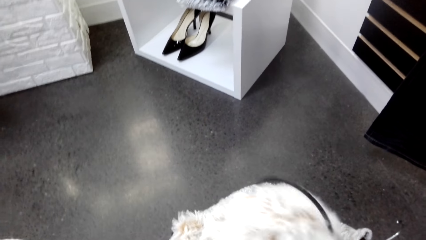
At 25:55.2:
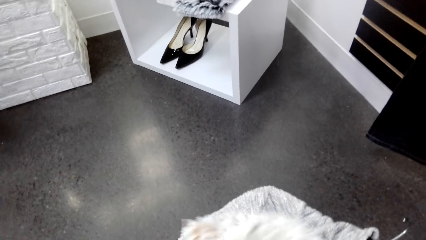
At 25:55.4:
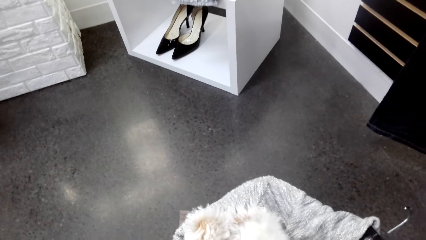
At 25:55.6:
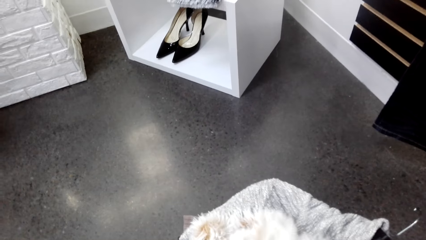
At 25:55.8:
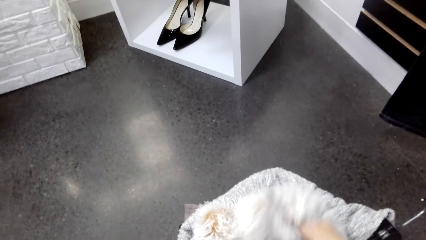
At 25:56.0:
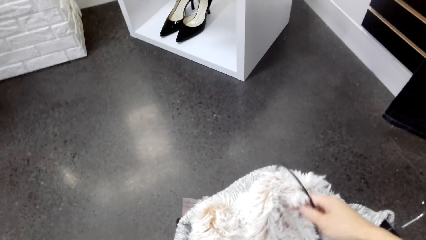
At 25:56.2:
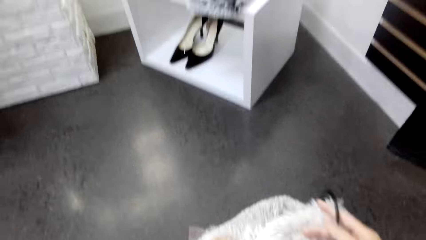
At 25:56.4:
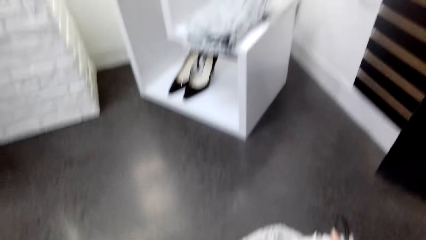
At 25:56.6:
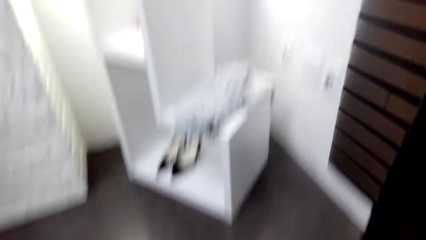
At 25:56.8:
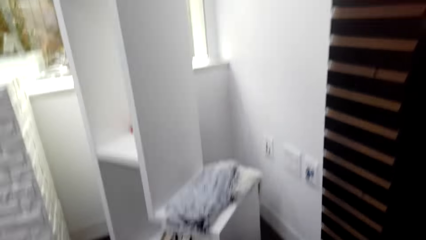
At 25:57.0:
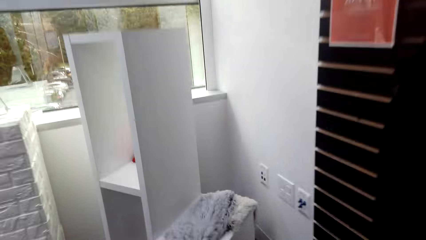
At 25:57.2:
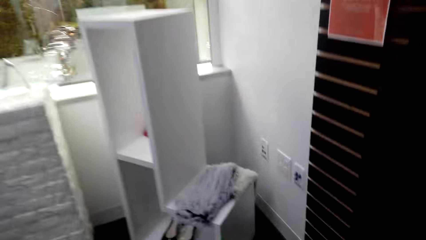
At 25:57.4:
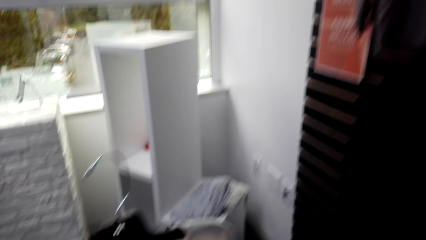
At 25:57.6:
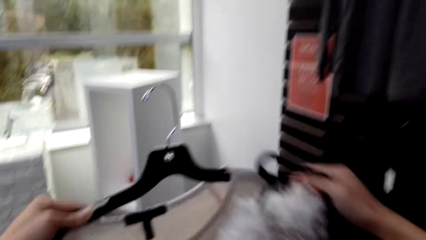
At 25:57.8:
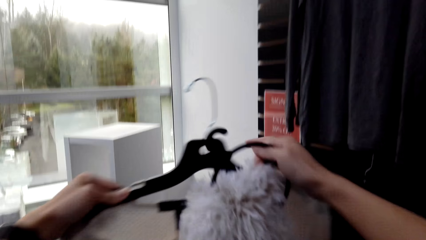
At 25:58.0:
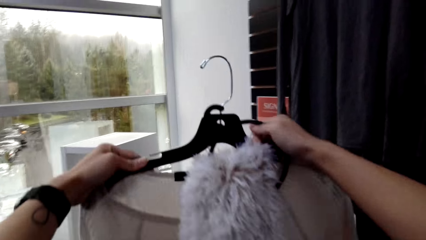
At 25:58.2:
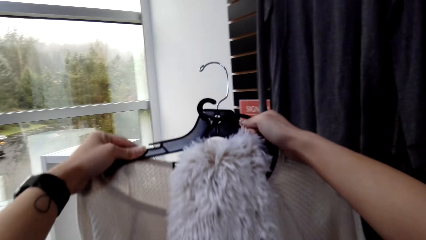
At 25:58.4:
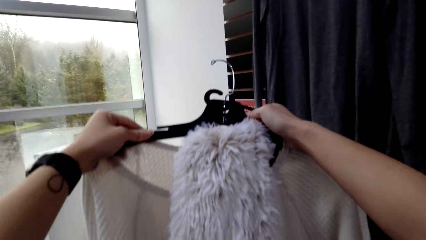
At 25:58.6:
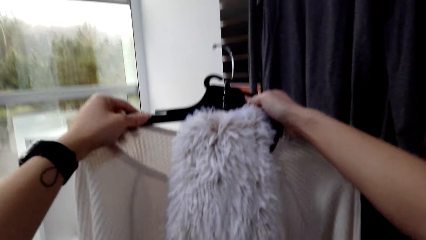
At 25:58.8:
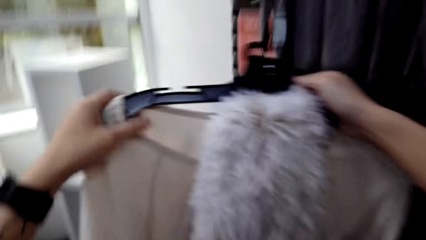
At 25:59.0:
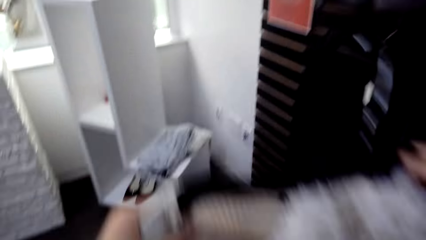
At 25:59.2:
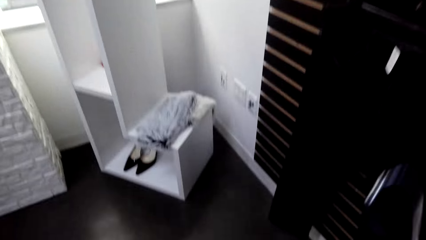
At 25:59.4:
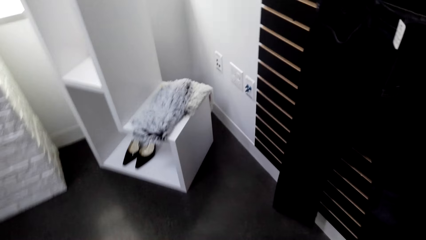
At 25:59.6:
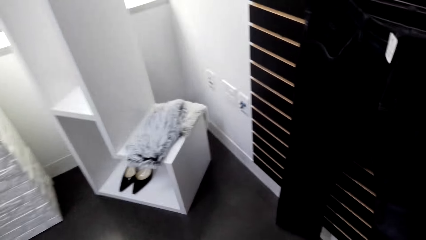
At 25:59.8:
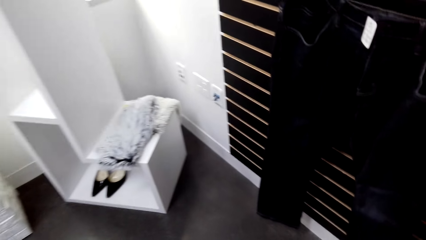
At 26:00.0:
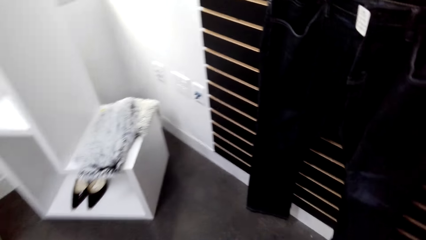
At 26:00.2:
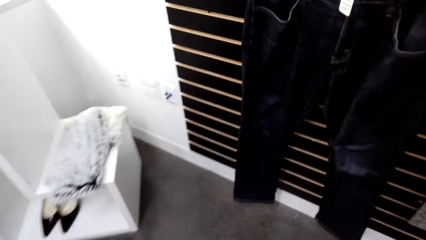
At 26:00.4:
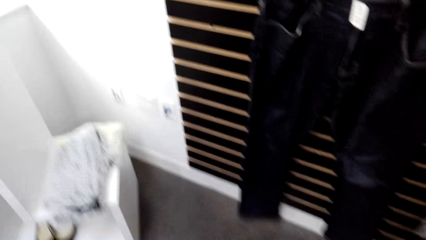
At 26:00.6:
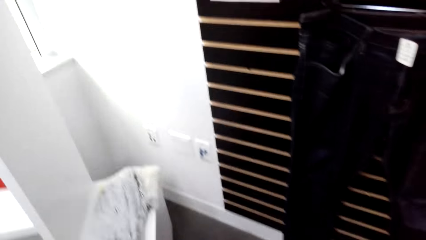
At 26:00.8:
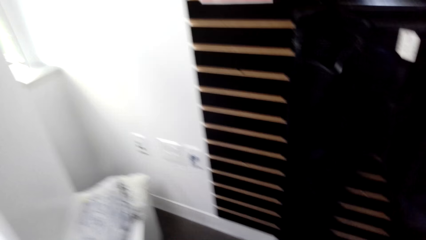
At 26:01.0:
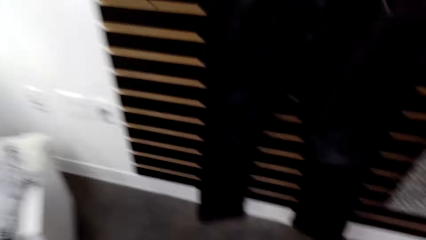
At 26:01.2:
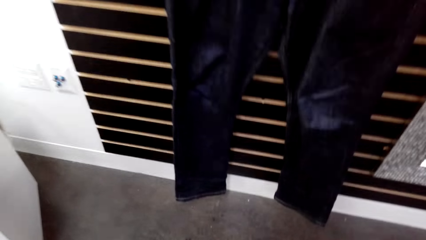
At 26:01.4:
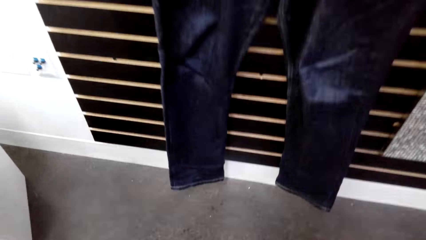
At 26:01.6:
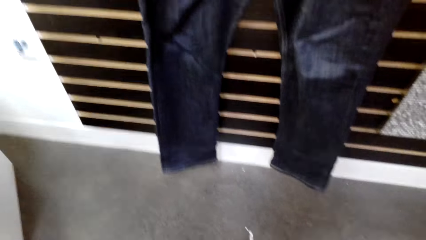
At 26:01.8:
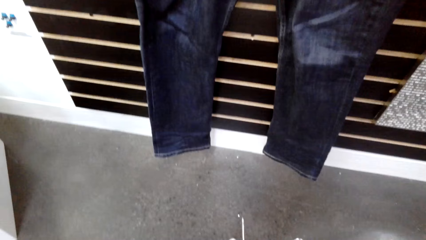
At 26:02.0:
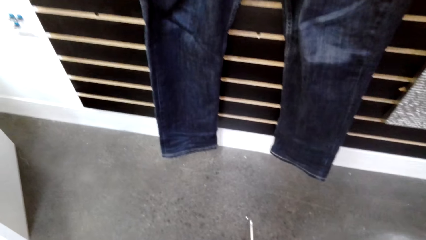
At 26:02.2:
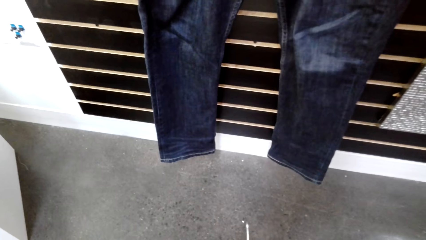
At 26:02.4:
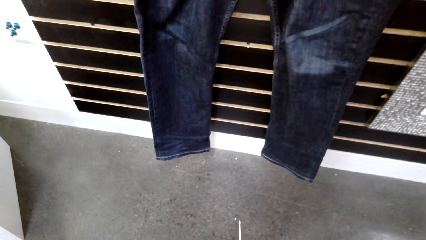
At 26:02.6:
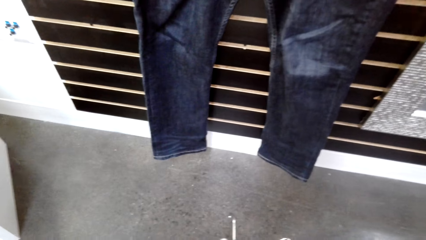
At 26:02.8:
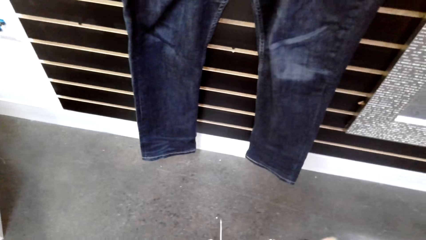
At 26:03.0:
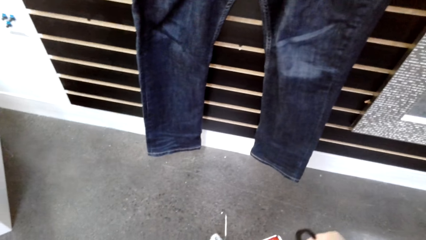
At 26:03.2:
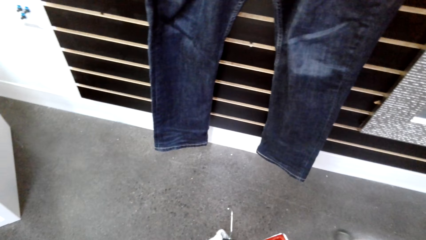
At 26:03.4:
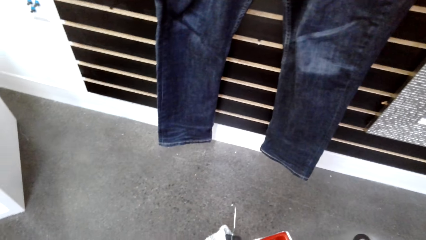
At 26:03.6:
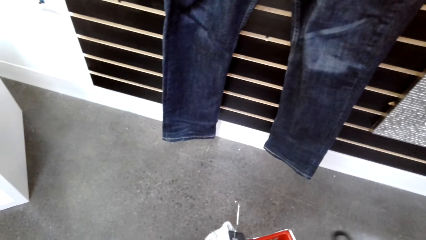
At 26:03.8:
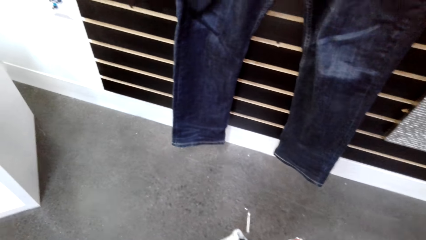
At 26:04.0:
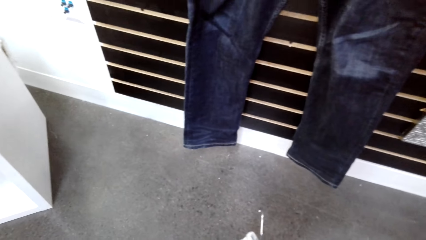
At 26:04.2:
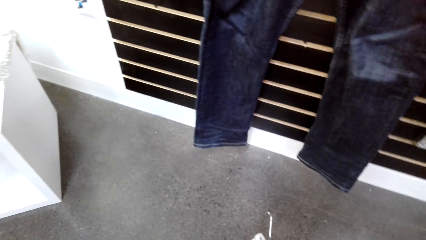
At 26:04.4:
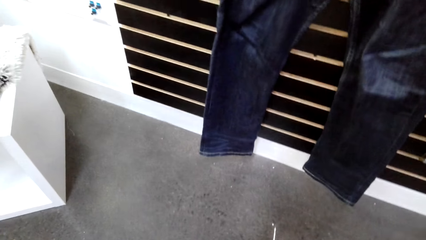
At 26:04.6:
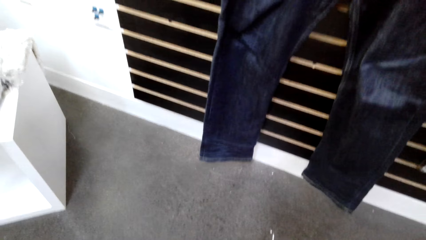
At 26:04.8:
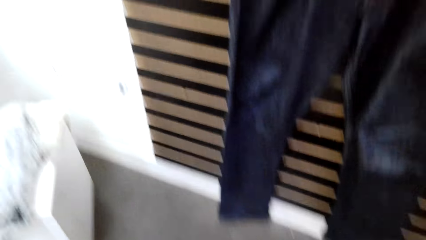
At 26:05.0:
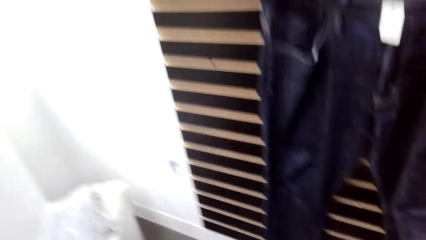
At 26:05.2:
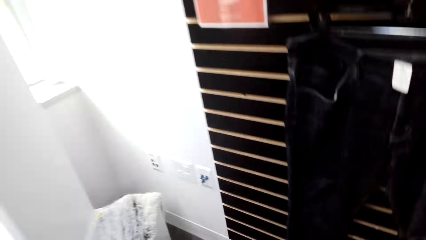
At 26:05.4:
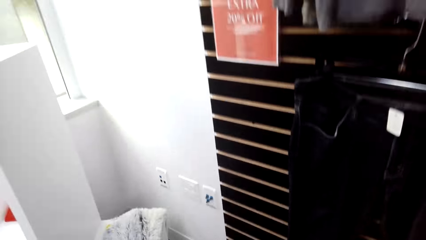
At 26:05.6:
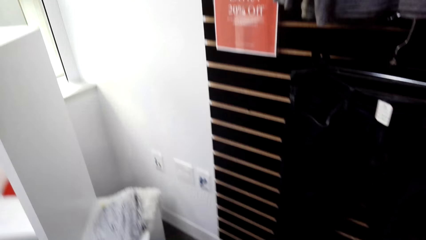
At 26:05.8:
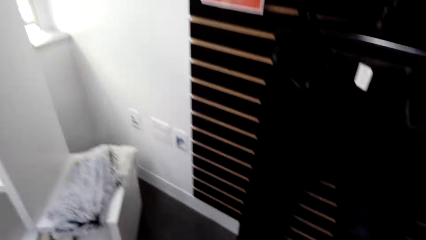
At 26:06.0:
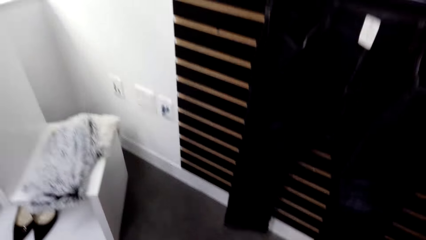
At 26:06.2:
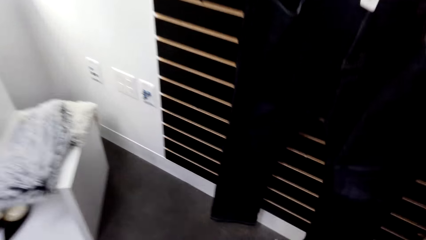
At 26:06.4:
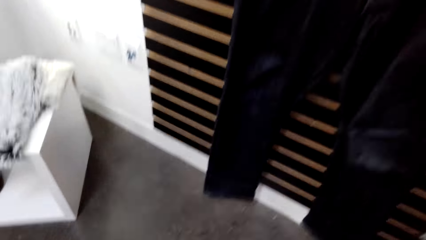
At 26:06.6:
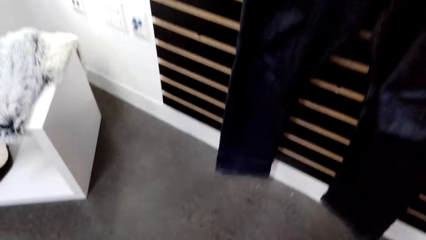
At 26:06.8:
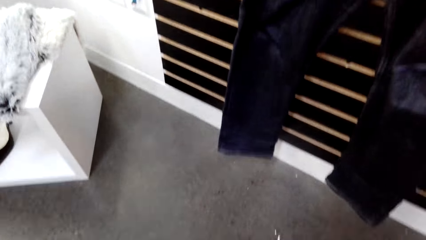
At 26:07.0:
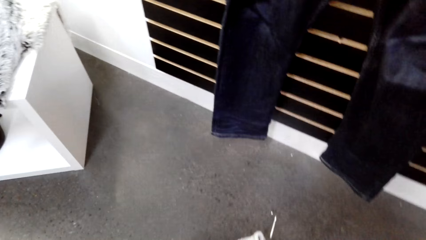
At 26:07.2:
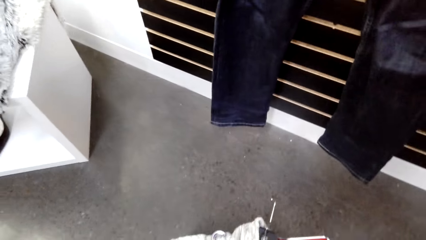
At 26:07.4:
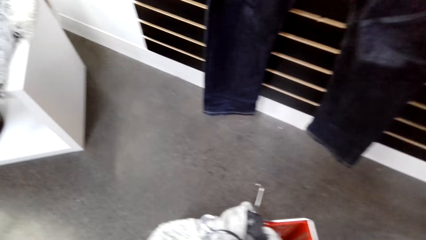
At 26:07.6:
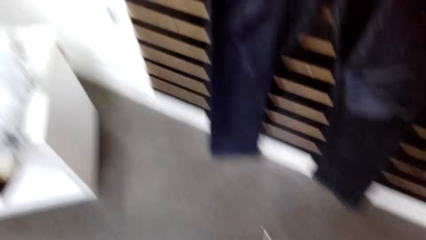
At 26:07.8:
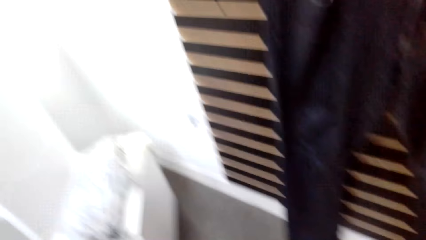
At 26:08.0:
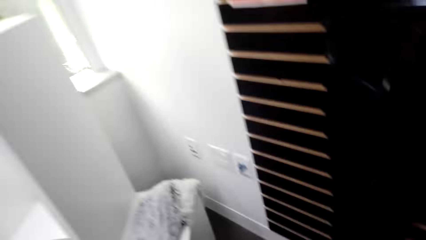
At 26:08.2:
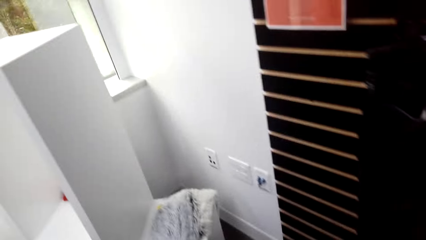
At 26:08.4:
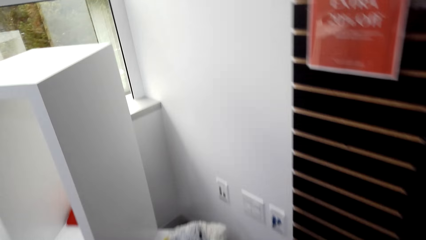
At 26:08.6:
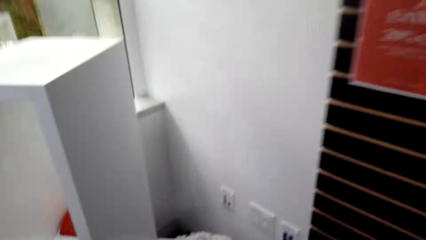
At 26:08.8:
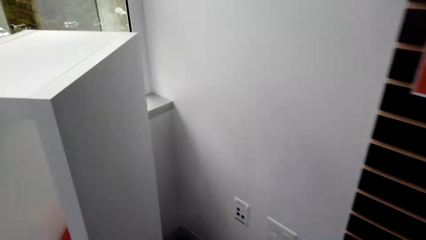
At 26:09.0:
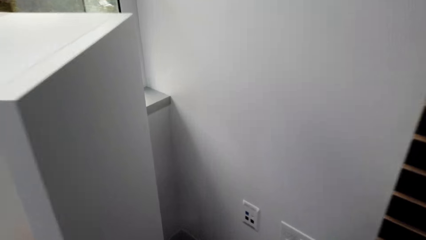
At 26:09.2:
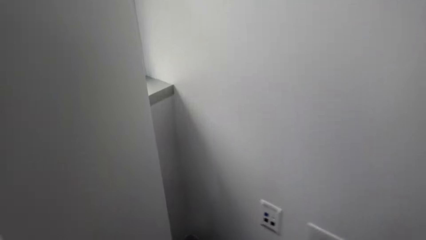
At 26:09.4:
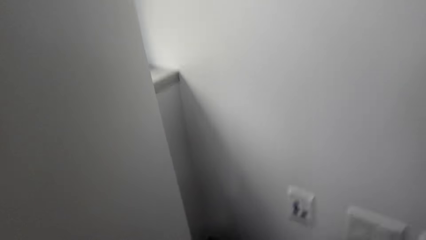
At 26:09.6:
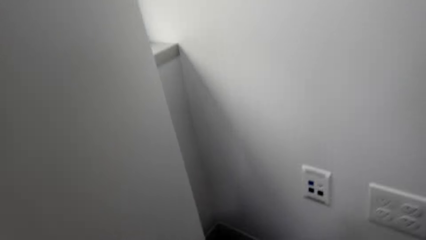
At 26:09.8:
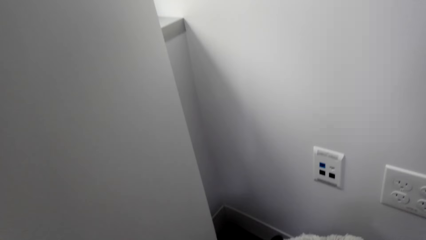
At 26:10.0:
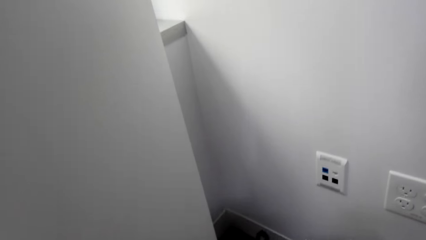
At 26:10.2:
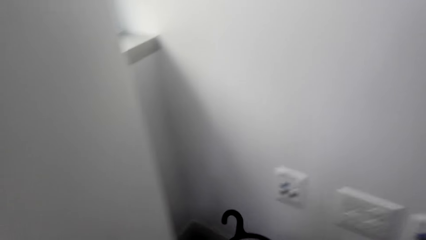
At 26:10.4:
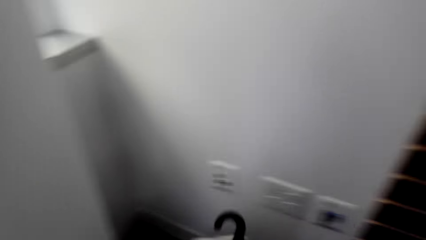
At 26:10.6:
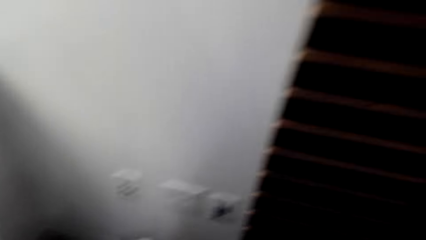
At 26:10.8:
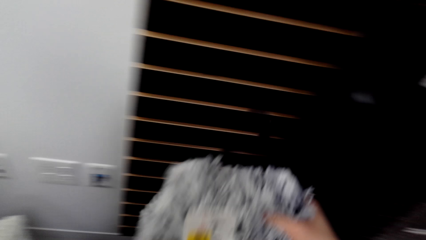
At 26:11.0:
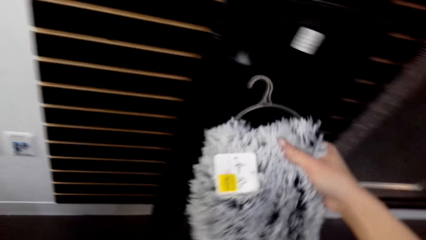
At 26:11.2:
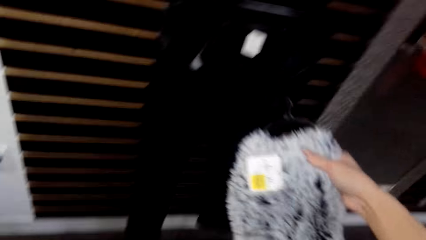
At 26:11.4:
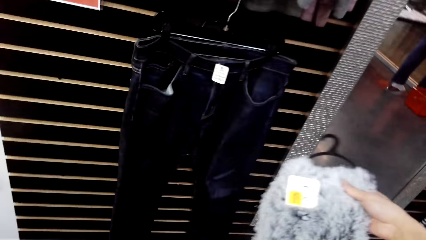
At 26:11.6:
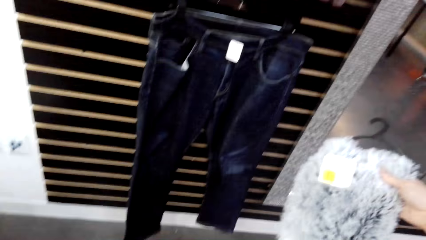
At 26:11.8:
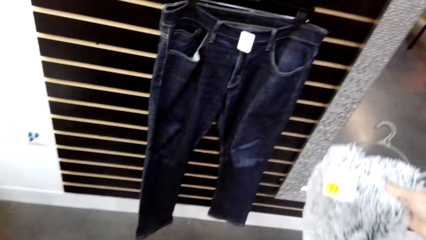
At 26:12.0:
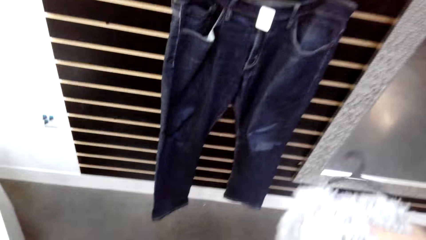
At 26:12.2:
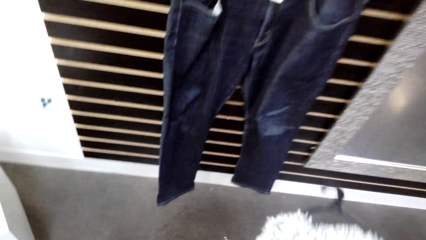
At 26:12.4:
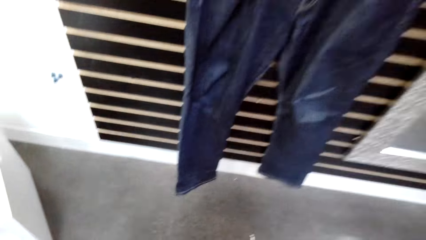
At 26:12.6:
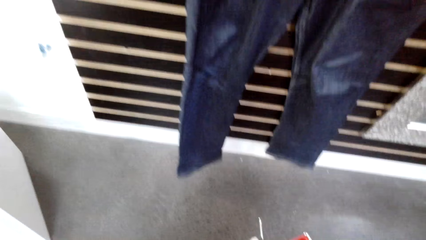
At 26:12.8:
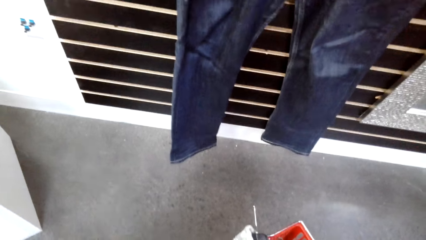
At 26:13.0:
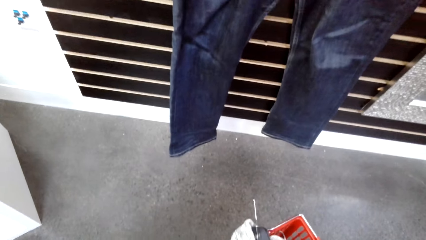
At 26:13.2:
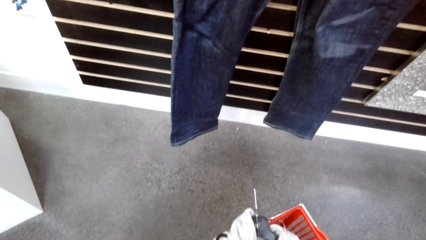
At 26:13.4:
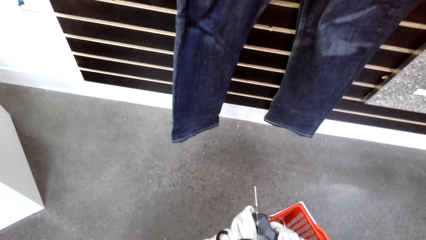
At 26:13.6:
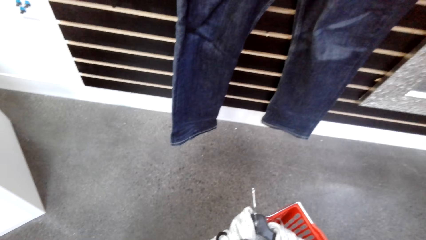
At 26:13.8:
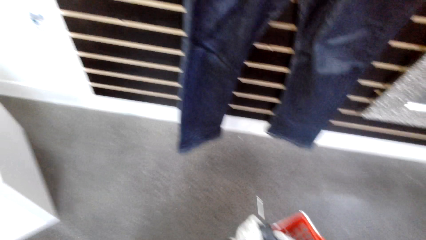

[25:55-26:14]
The camera wearer looks at the sweater. They lift up the sweater and a scarf. They match the scarf to the sweater top. They pick up a scarf.
